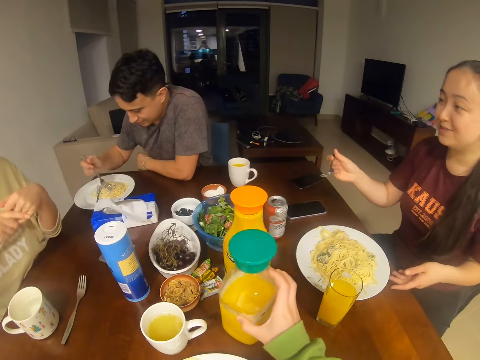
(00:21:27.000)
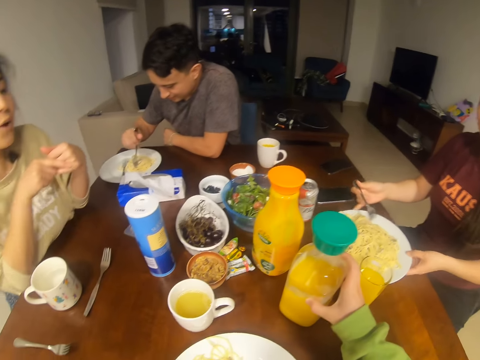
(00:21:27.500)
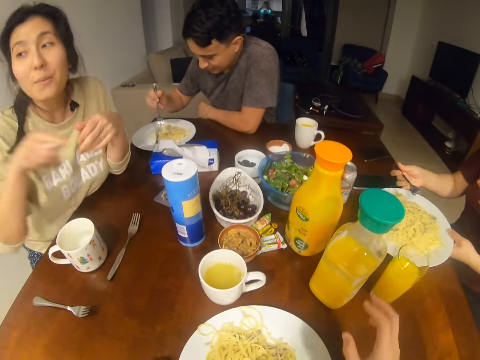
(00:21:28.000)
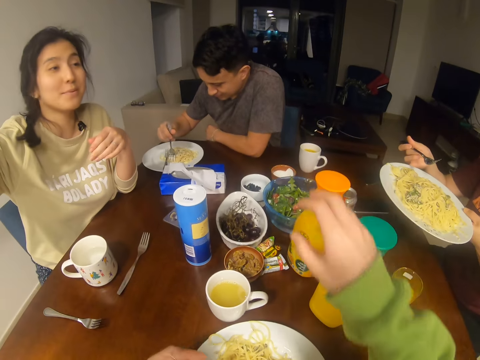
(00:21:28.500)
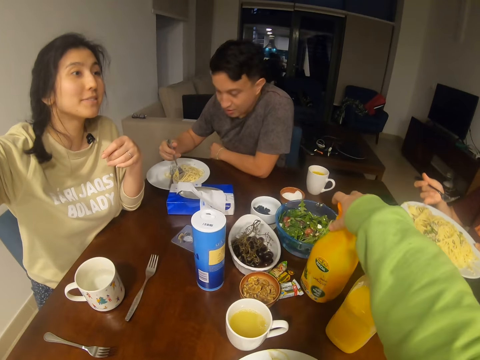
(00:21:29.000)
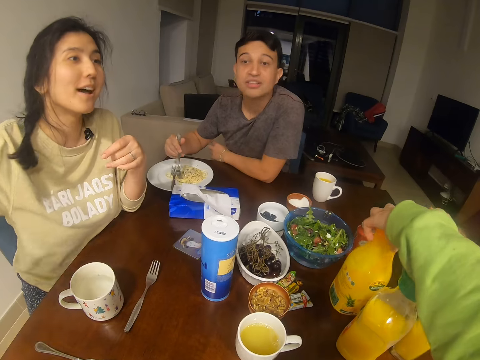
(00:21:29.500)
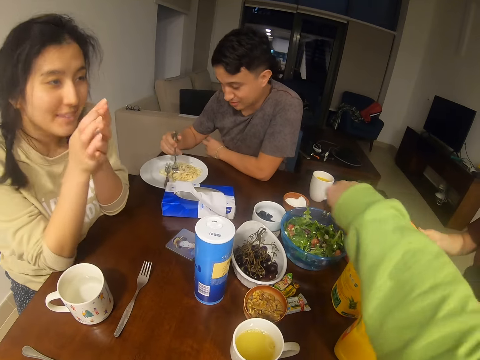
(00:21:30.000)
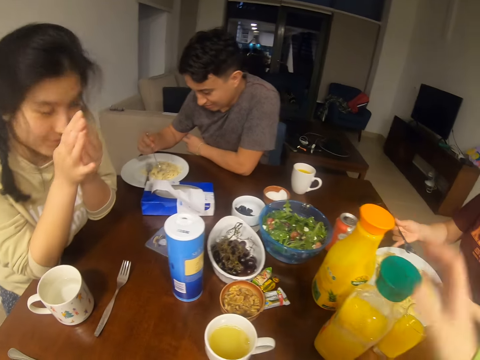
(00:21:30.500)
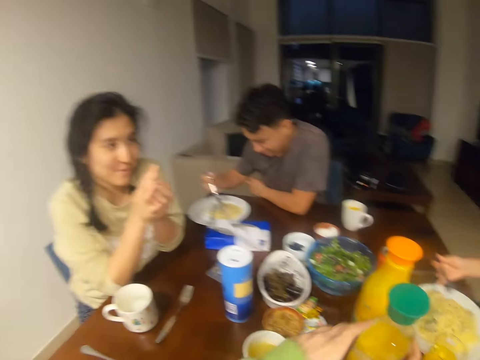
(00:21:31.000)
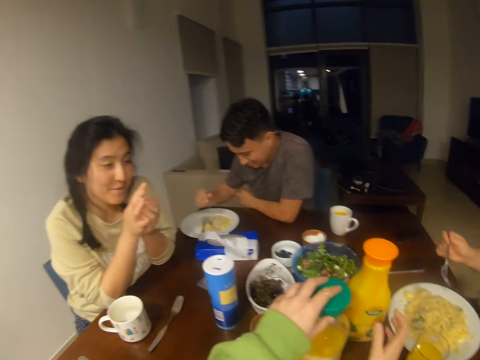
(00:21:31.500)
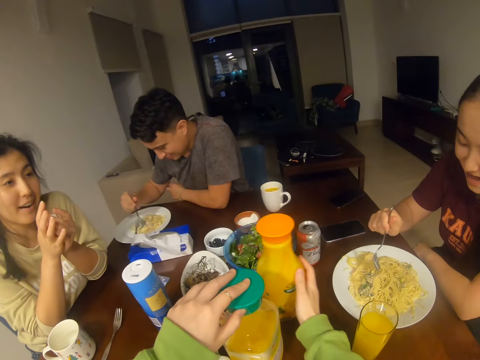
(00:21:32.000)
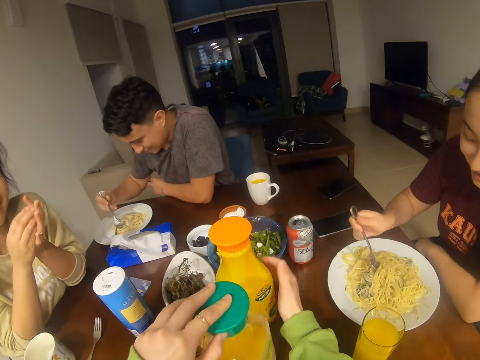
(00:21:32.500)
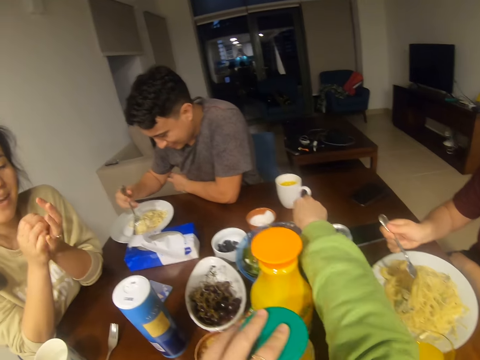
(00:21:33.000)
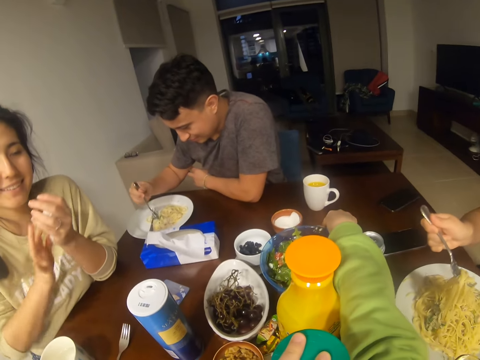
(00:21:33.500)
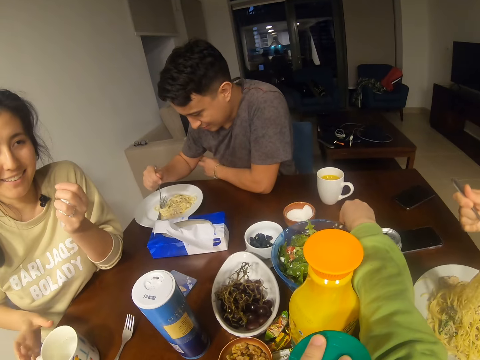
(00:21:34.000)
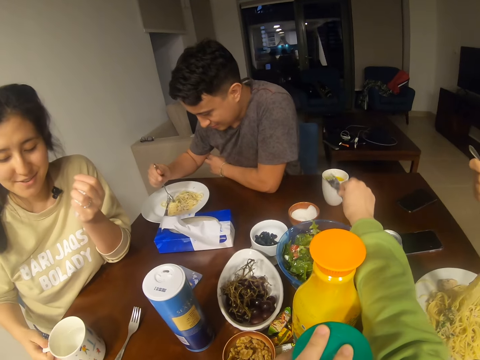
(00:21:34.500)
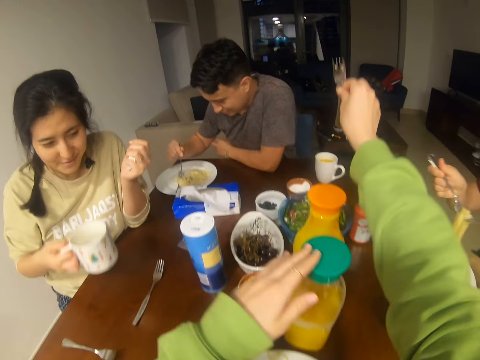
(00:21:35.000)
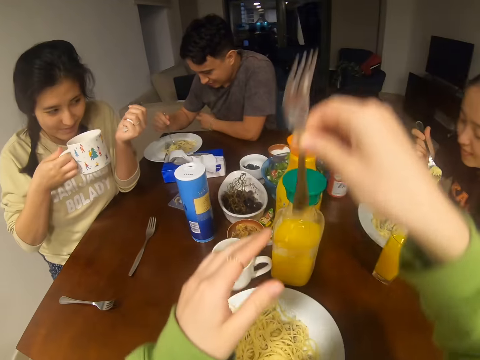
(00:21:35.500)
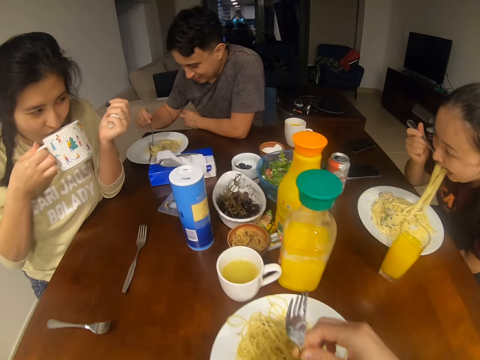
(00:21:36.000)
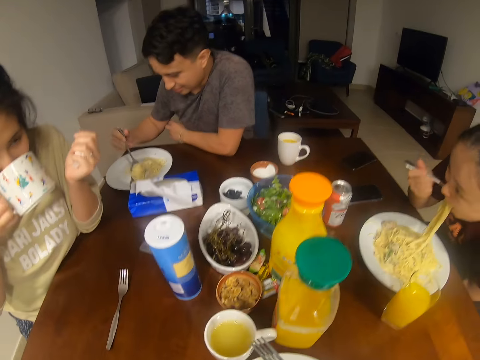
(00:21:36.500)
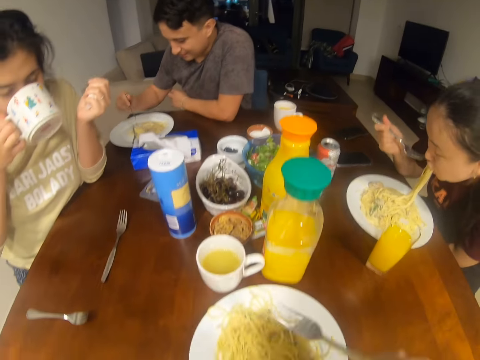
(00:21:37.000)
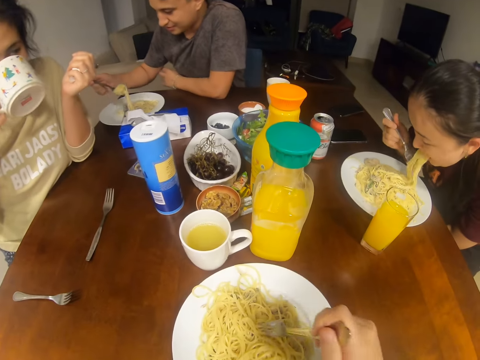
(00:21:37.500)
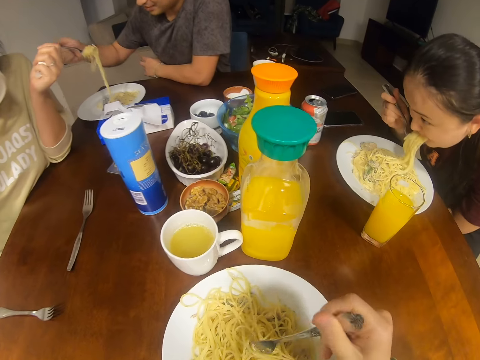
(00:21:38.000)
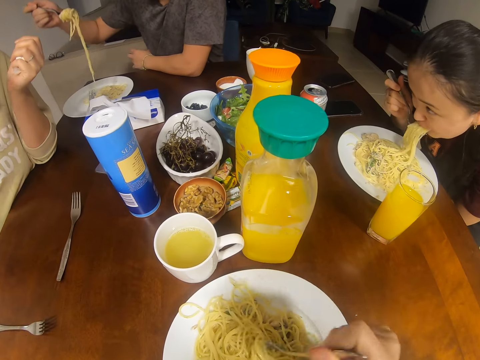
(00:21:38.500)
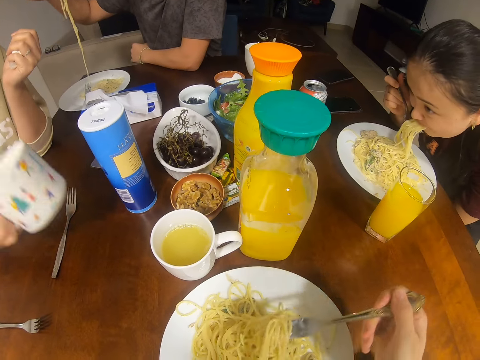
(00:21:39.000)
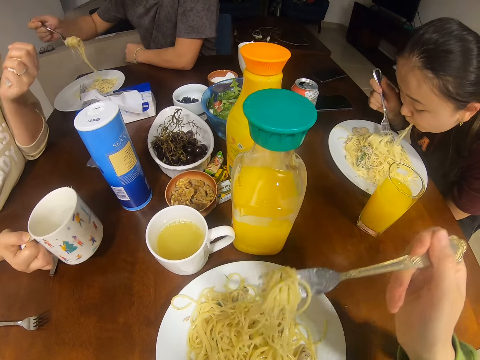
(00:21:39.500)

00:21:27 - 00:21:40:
A woman holds a plate. Another woman dialogues with the first woman. The camera wearer holds a juice bottle. They dialogue with the other woman. They pick up a fork. They dialogue with the other woman. The other woman picks up a cup. The first woman eats.

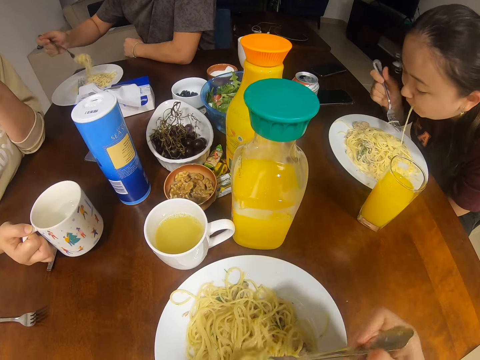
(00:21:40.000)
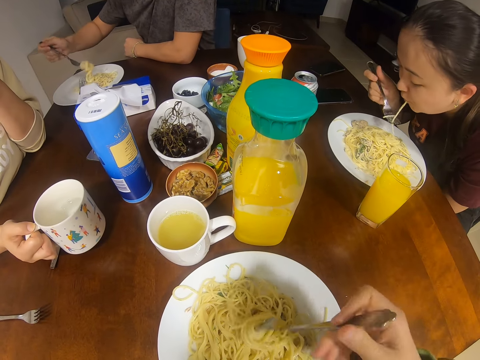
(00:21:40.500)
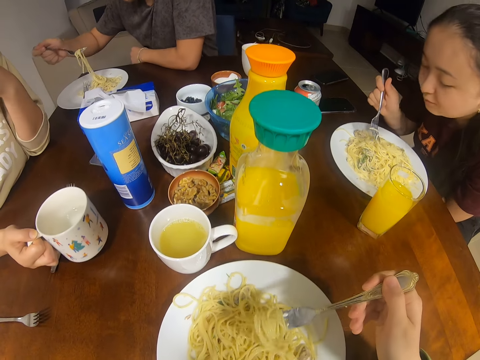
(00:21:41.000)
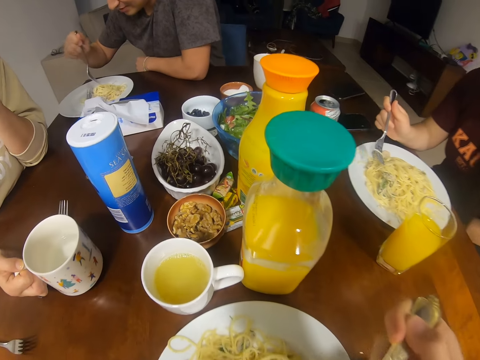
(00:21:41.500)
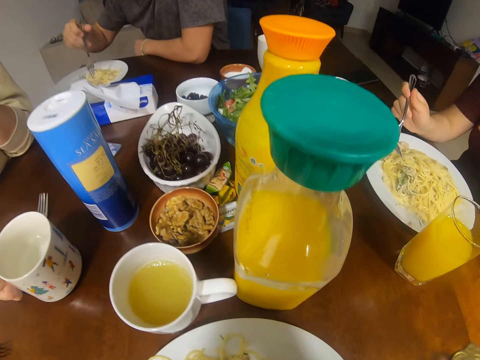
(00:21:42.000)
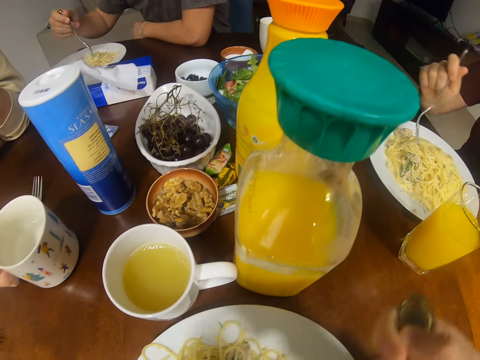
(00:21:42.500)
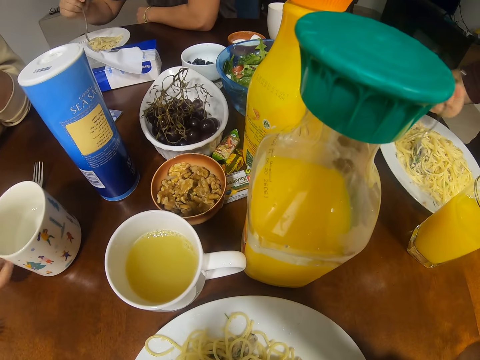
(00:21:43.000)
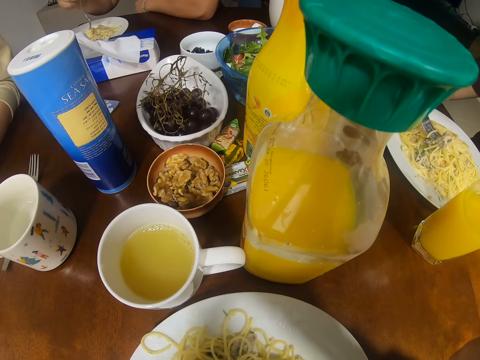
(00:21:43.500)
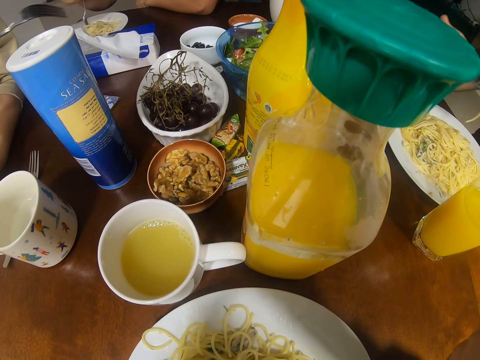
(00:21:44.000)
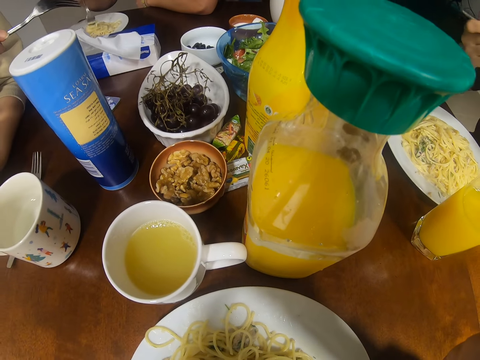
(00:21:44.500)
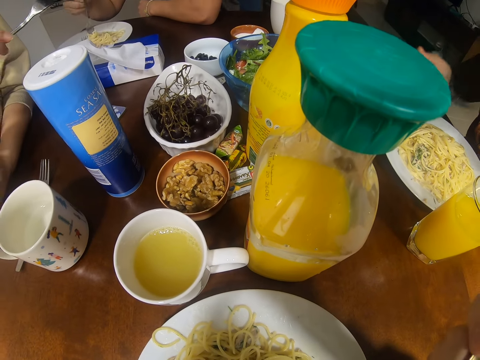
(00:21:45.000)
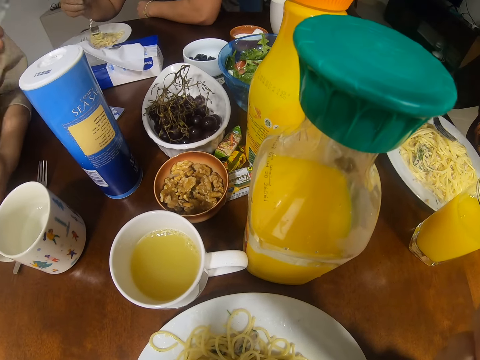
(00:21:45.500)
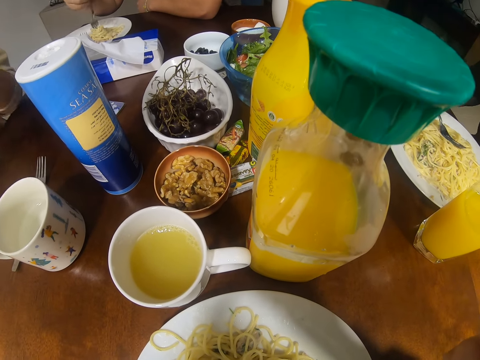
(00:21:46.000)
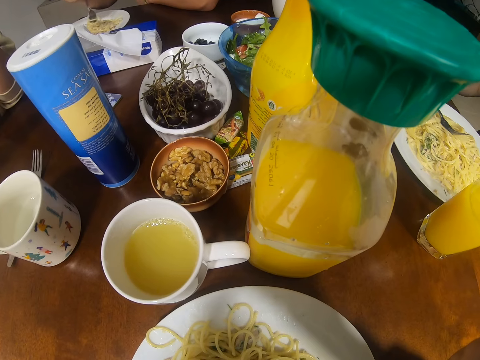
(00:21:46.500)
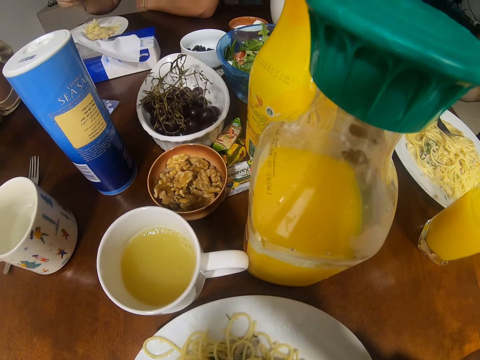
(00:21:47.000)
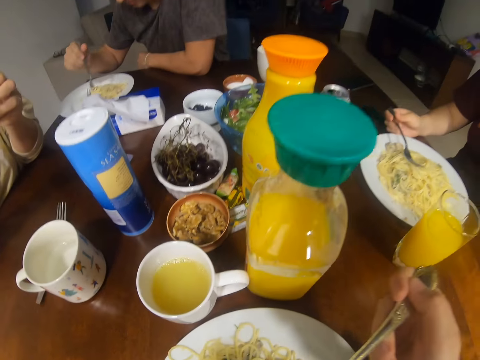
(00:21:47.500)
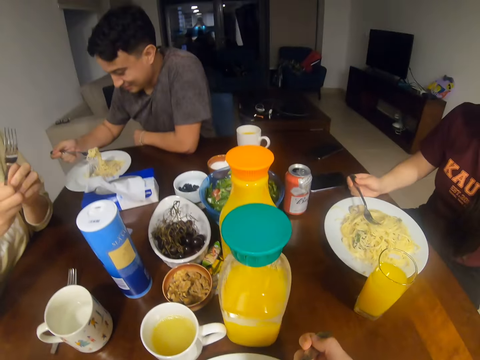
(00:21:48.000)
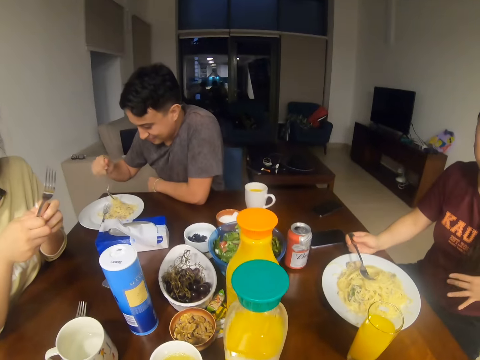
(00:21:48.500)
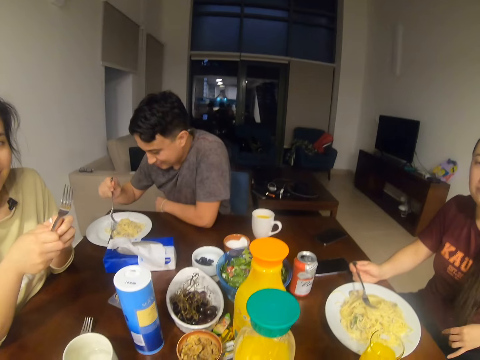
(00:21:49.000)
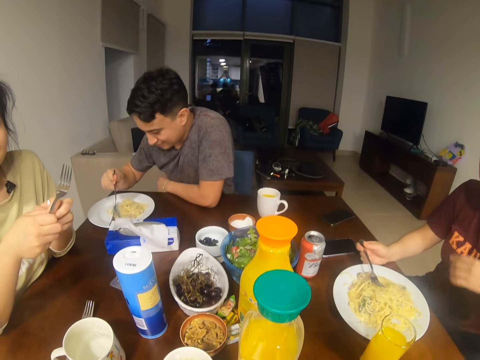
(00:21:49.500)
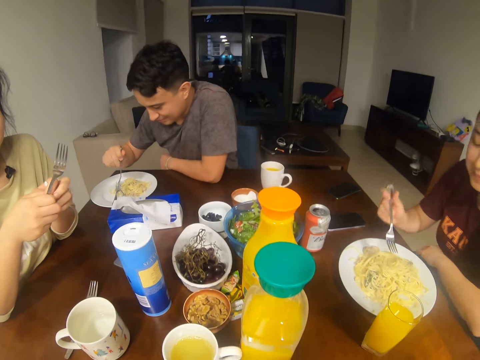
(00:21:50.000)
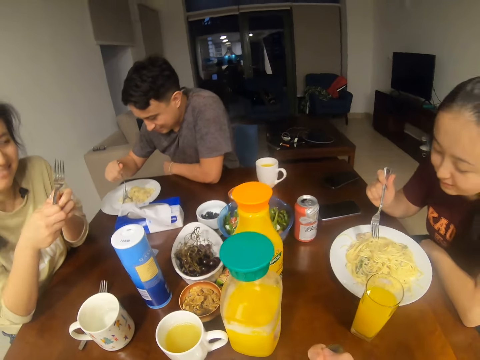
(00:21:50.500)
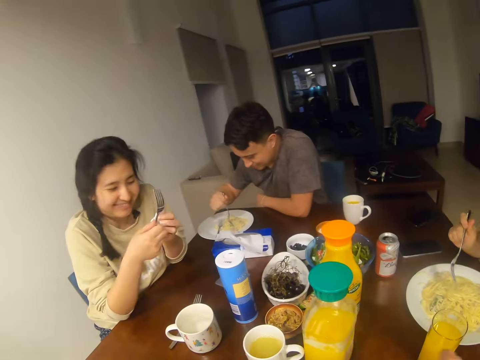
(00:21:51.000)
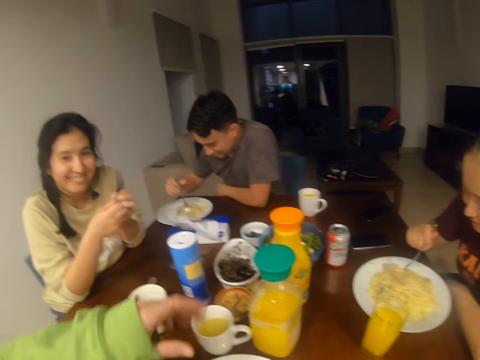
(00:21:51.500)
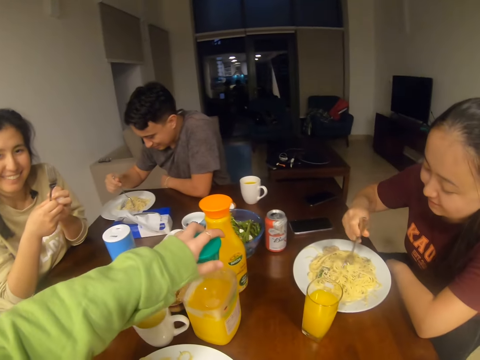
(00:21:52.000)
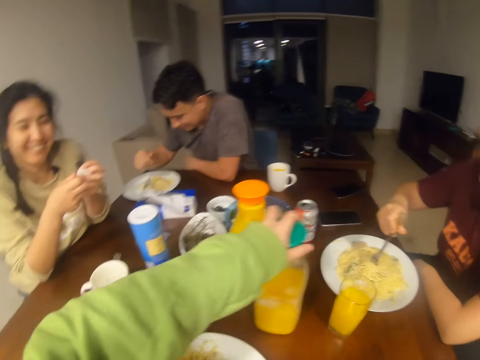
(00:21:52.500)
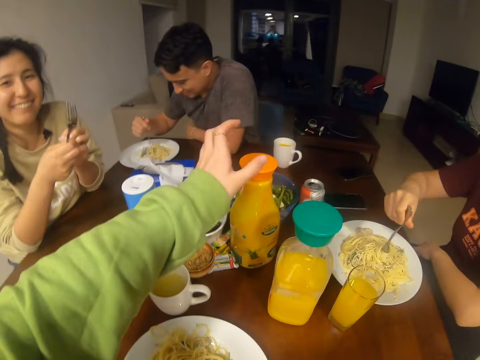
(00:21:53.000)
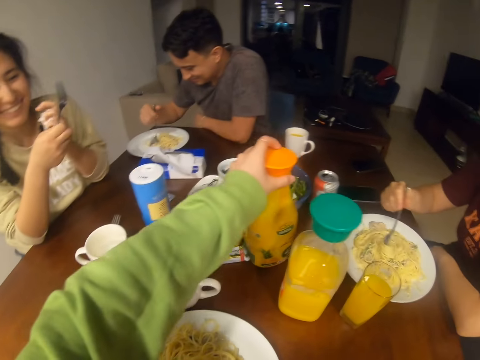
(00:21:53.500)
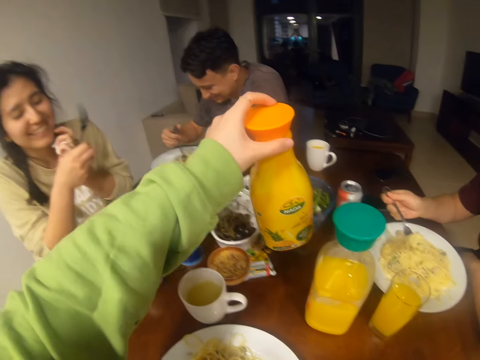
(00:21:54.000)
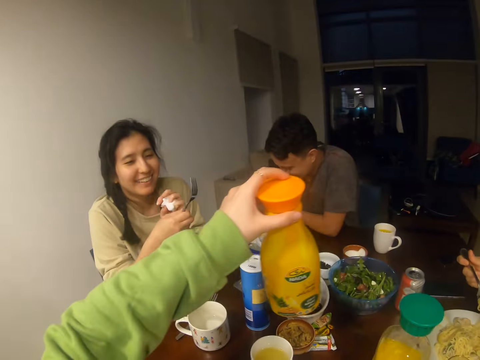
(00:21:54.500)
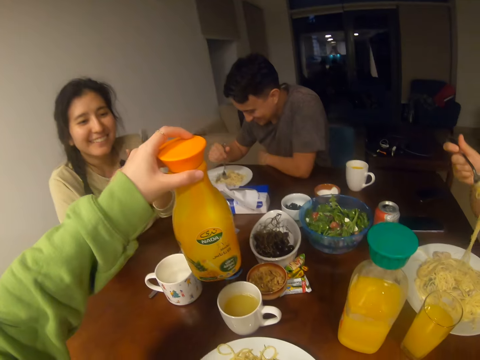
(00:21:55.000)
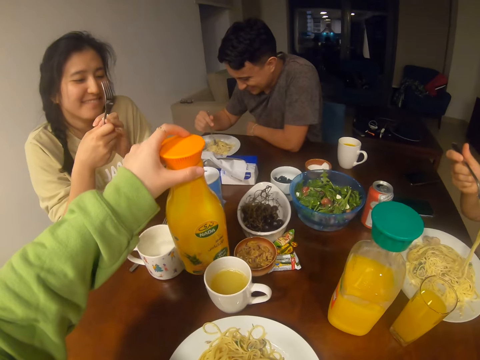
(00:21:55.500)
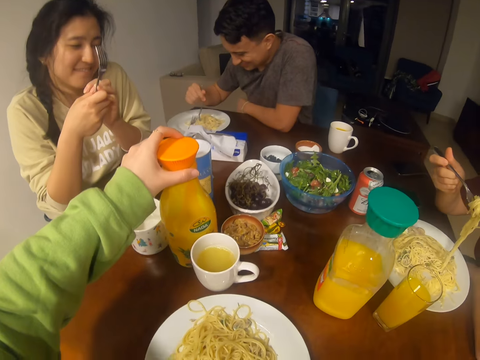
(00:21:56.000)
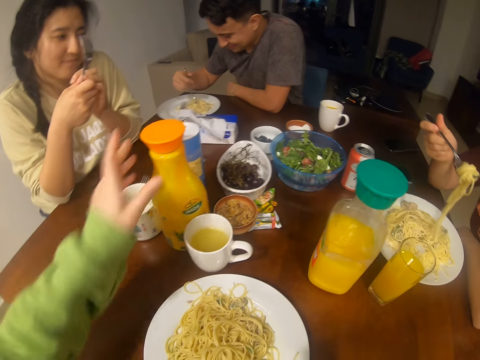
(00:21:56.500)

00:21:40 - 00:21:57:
The camera wearer eats. They dialogue with a woman. They hold a juice bottle. They move the bottles of juice. They pick up the juice bottle and put the juice bottle on the table.
